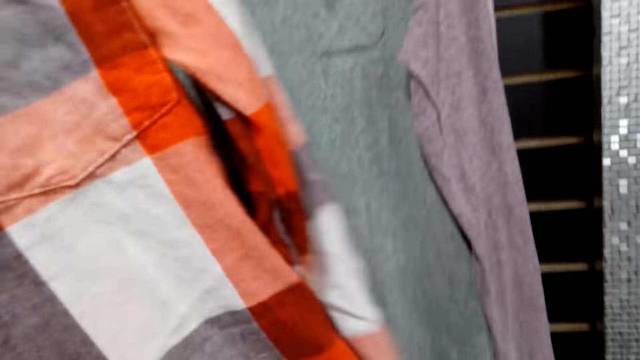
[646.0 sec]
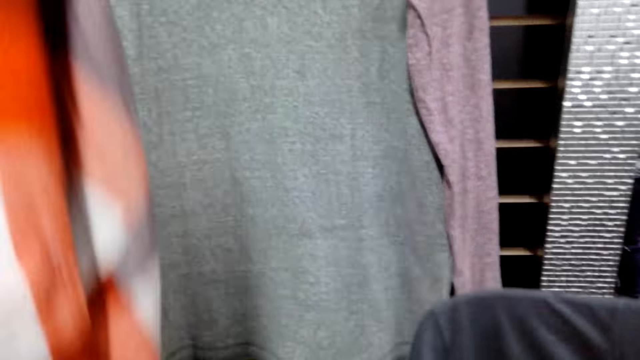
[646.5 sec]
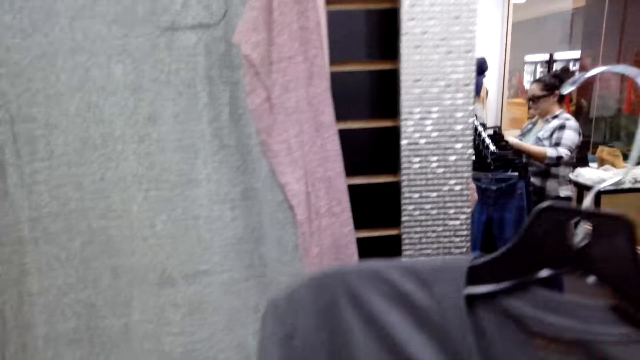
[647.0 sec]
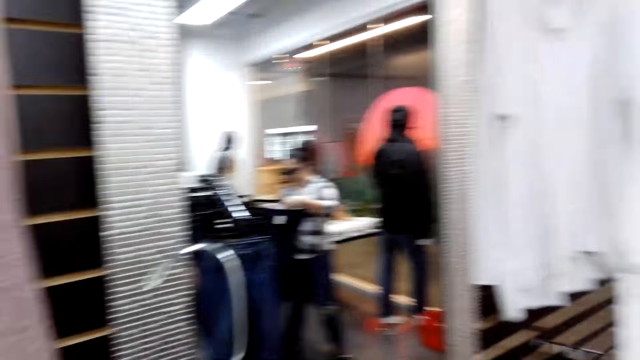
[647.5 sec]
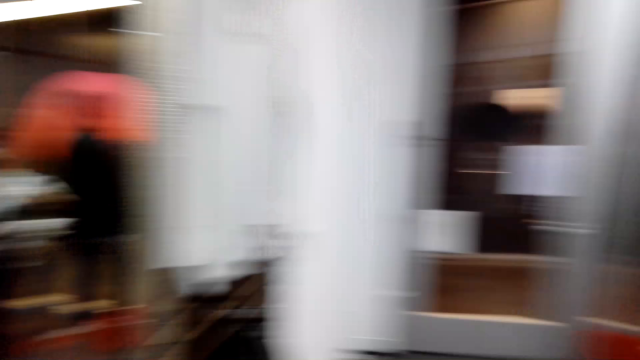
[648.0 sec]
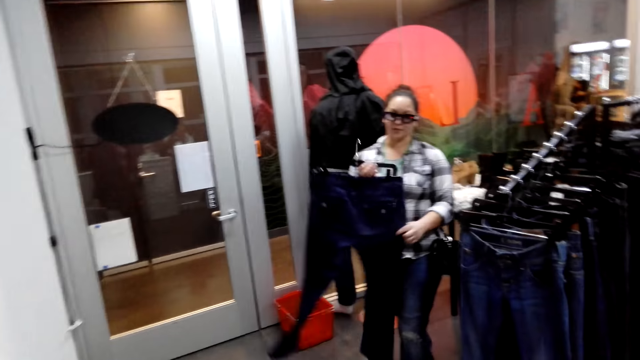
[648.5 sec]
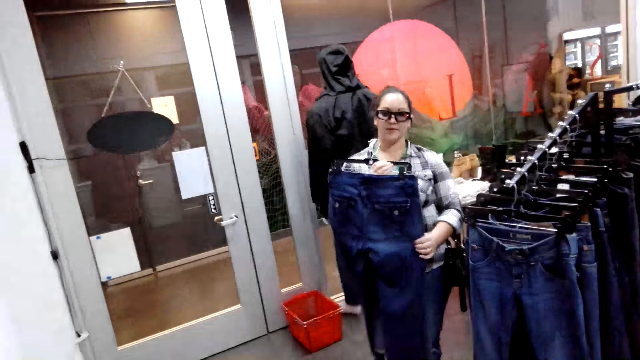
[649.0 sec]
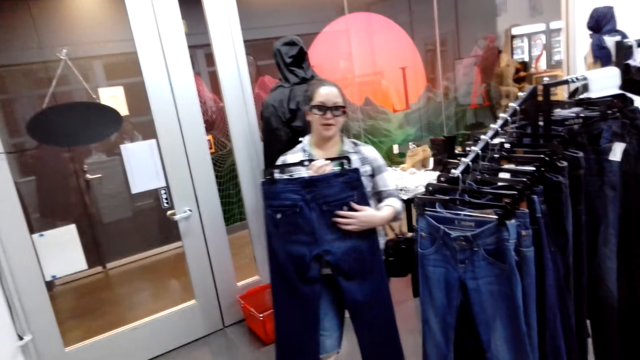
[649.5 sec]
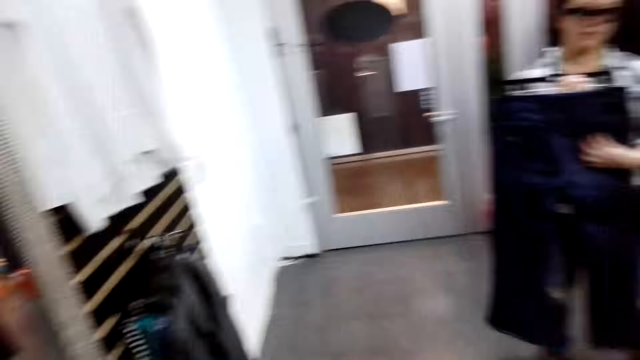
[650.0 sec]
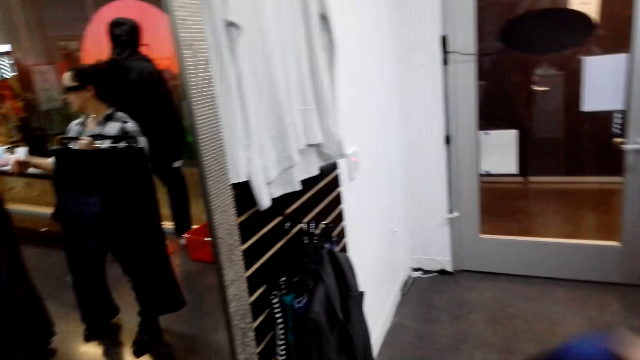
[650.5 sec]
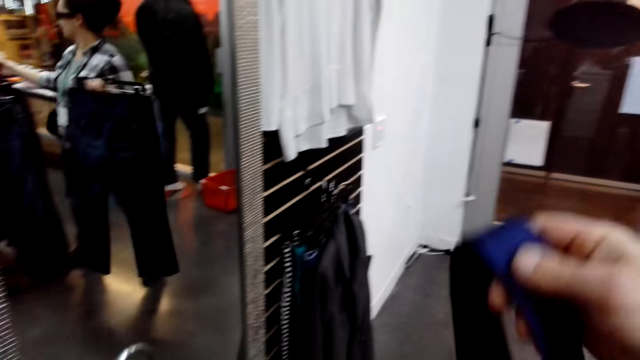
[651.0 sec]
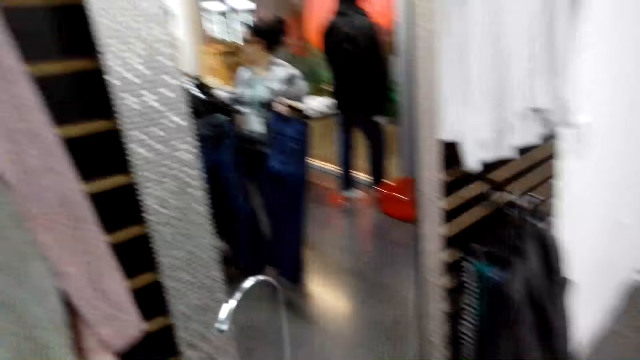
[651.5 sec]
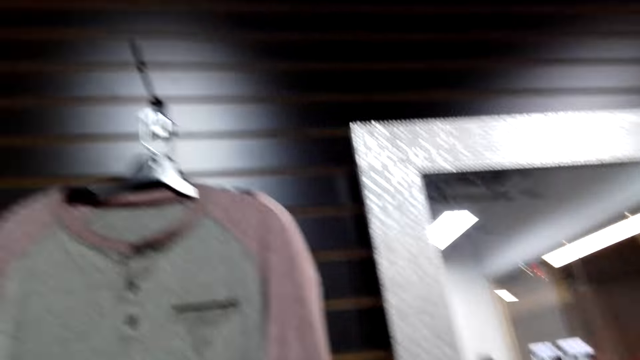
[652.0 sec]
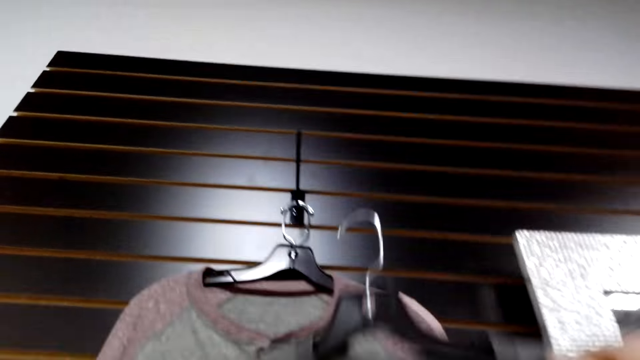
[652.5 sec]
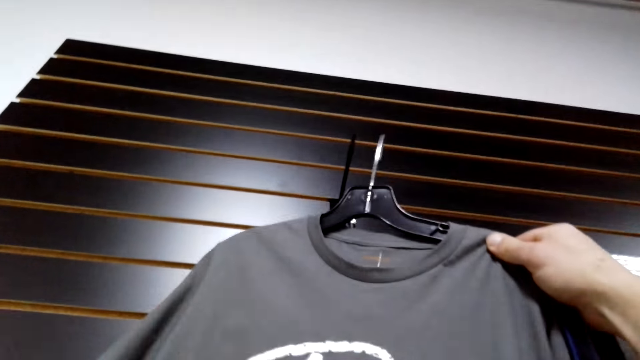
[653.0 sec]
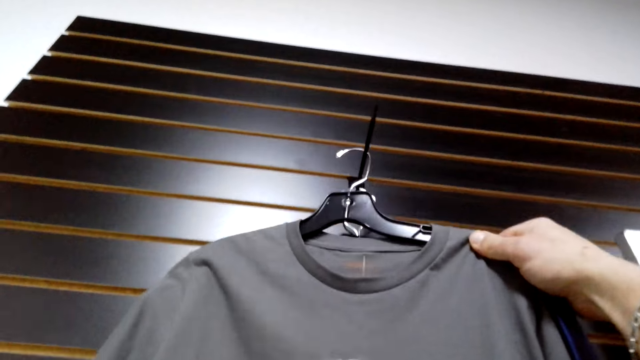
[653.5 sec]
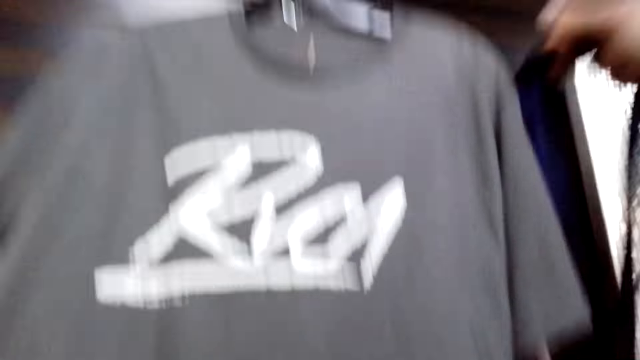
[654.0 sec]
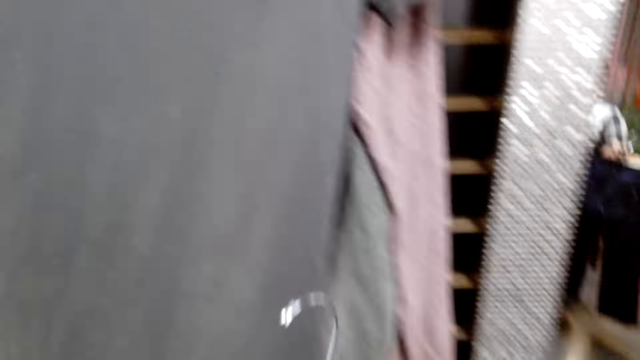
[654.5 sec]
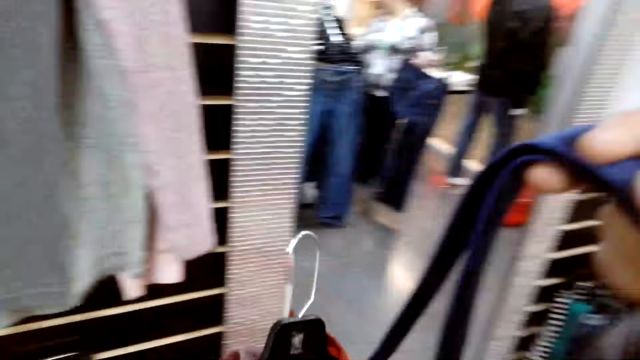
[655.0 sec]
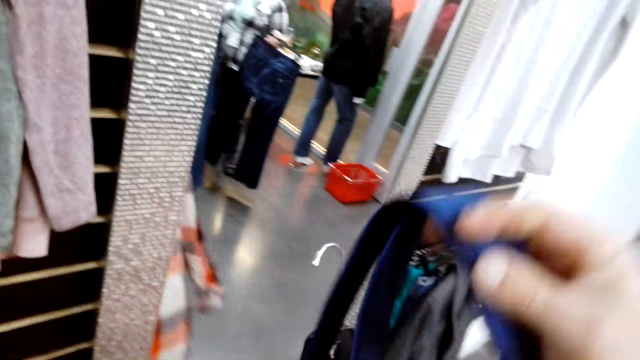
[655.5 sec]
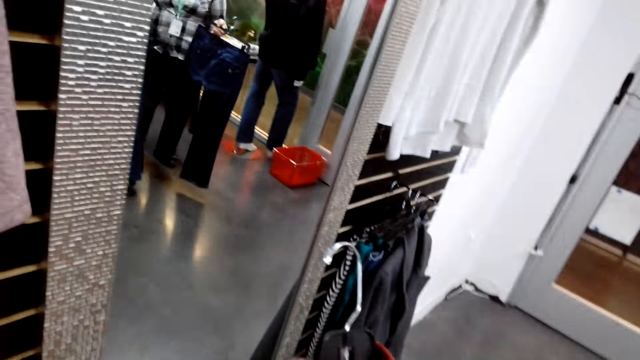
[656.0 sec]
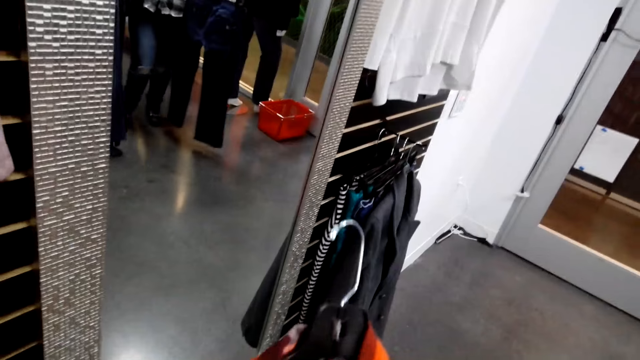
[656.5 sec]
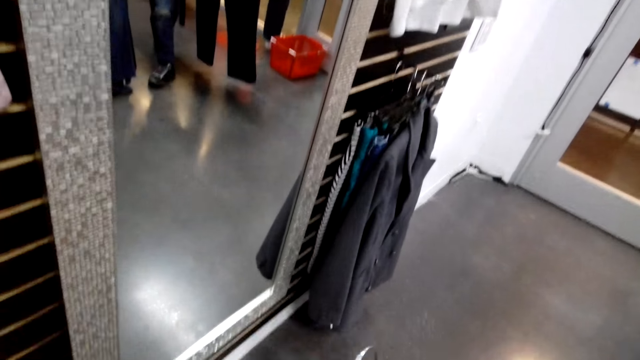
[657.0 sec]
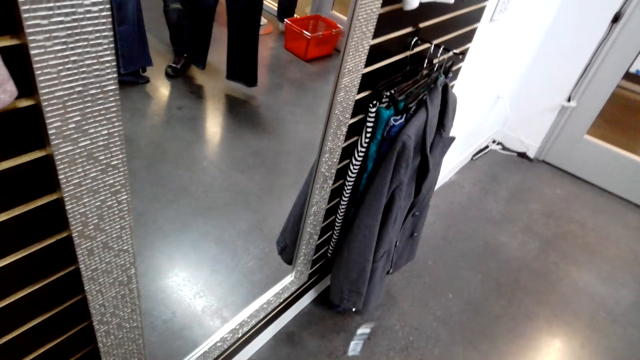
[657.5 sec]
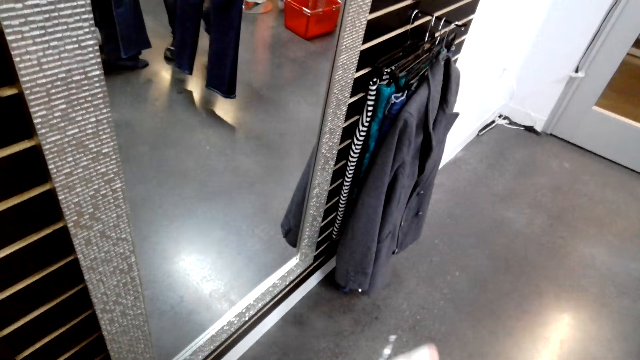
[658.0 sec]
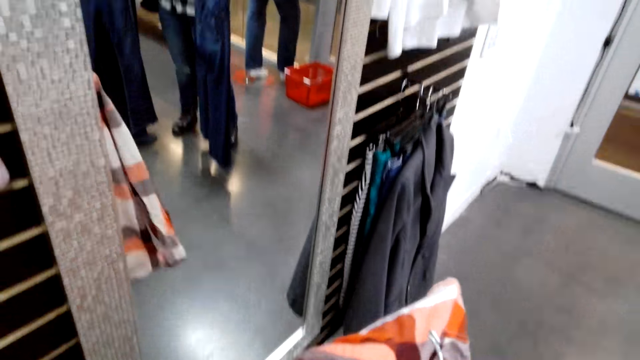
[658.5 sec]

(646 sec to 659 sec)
The camera wearer takes the shirt. The woman shows a trouser. The camera wearer turns around. They hang back the t-shirt.

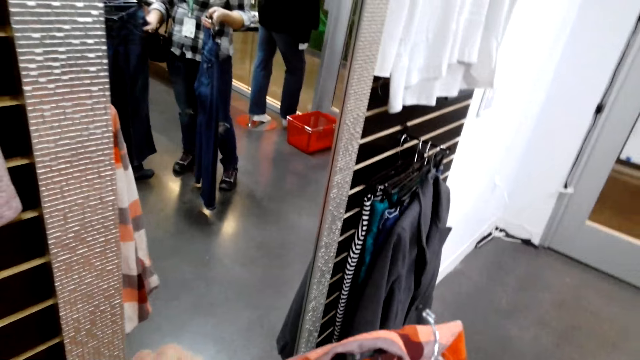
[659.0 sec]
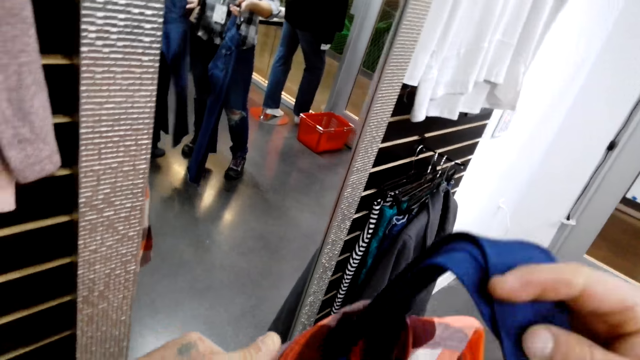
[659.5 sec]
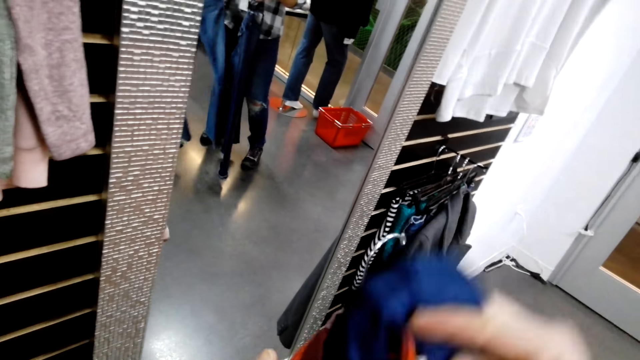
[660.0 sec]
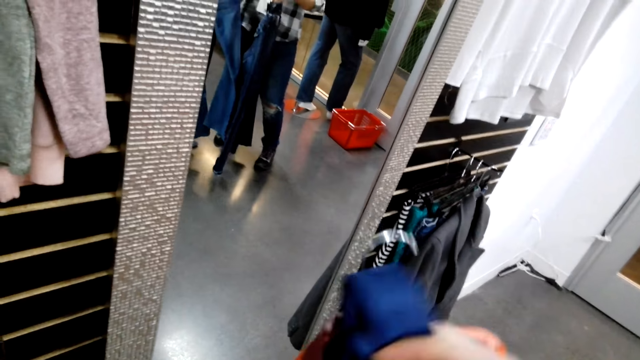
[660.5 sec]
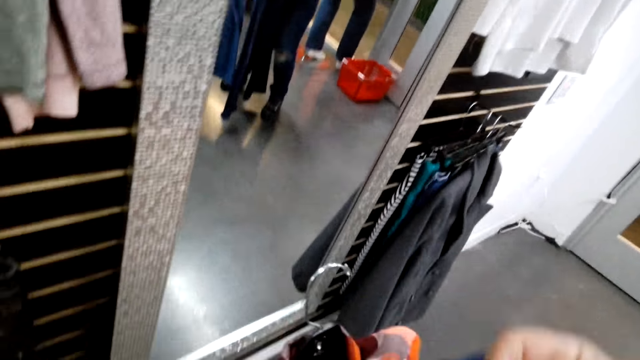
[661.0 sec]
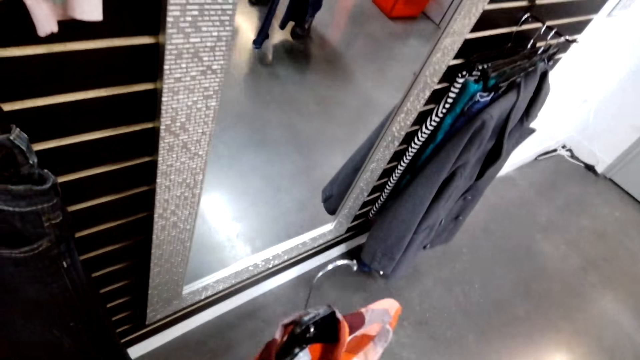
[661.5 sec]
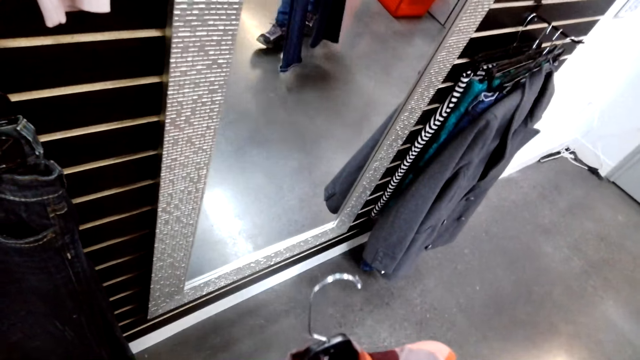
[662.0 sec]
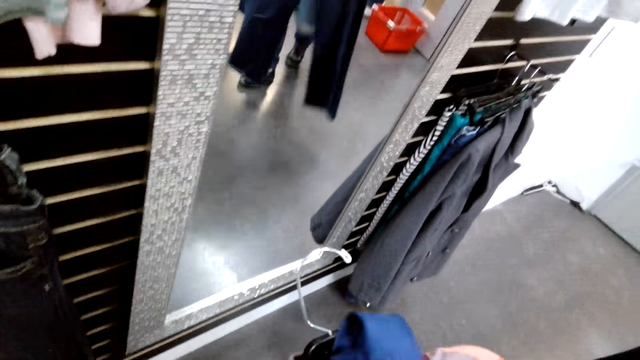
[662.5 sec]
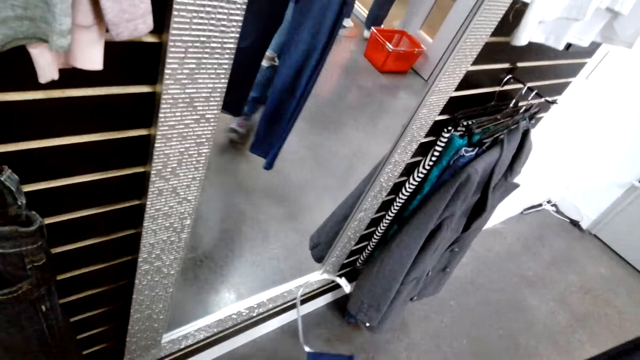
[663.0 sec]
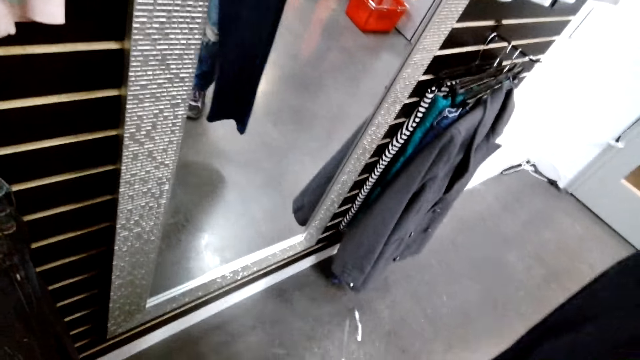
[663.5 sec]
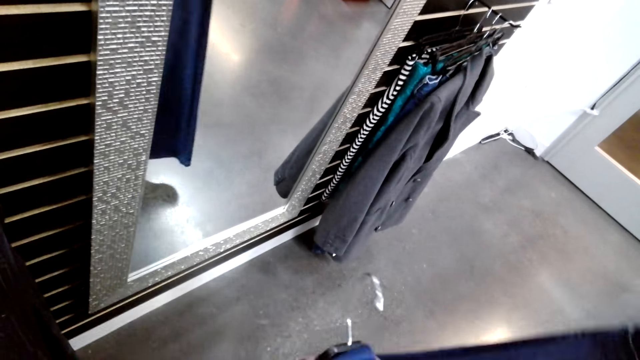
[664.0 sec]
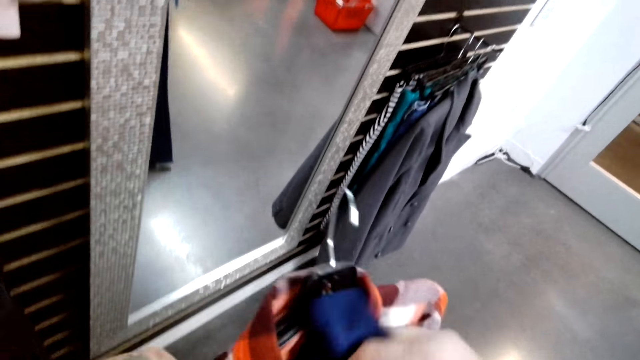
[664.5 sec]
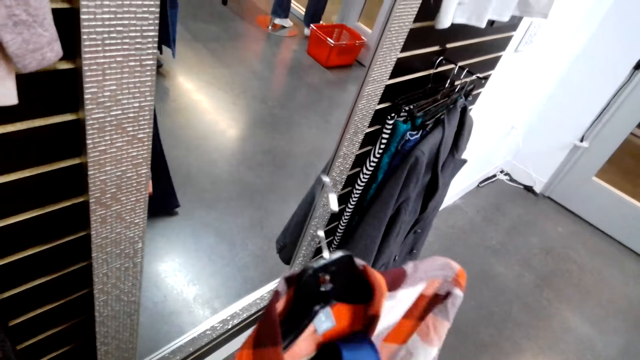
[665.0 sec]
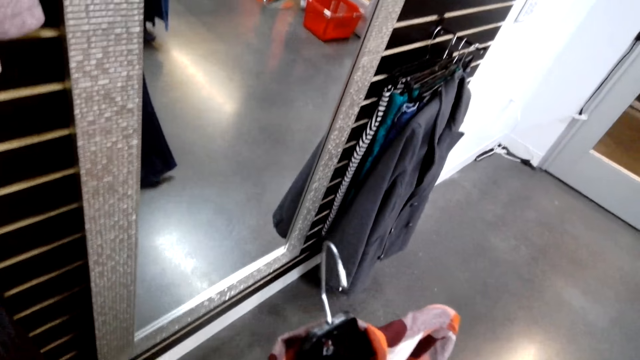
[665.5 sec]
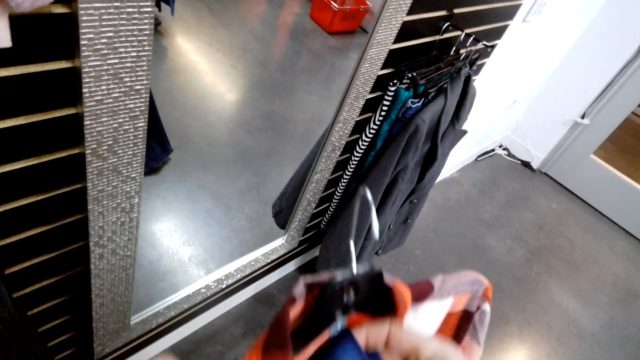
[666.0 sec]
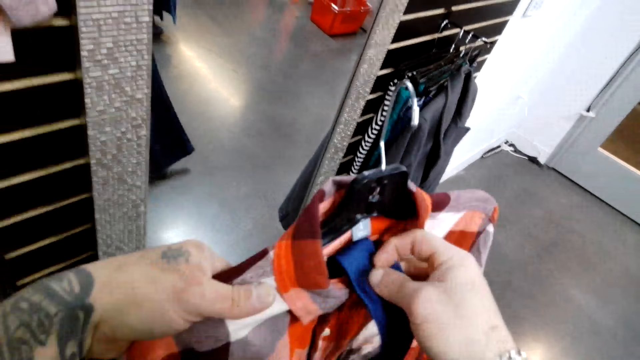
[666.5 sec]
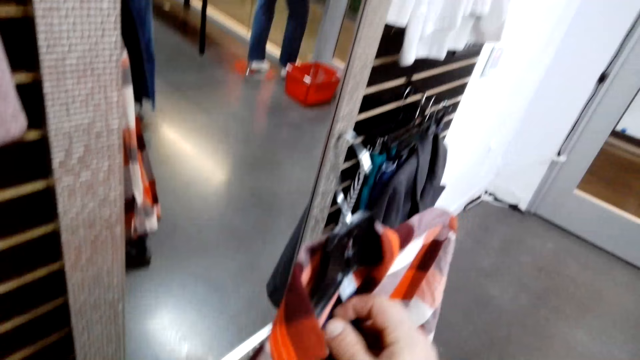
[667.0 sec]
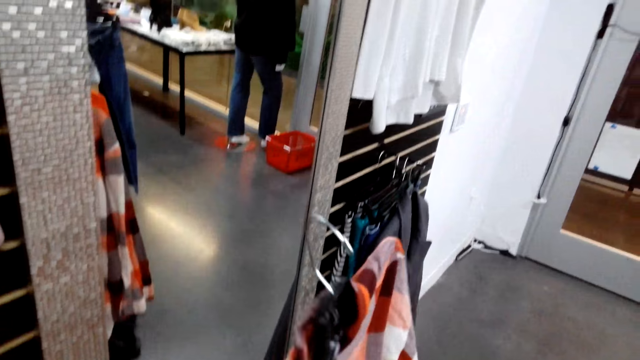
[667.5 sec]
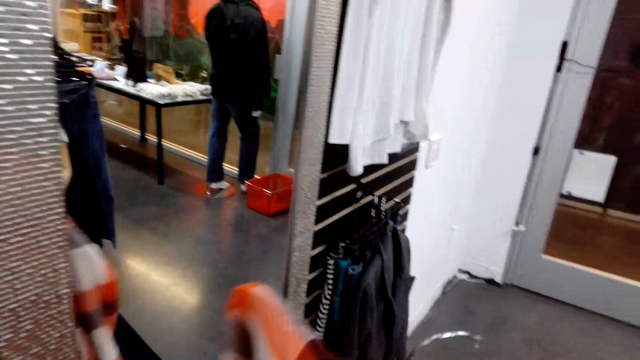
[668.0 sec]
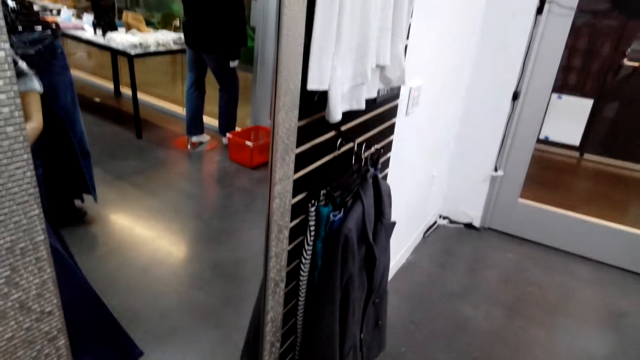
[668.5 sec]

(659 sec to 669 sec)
The camera wearer puts the tie in the shirt.
